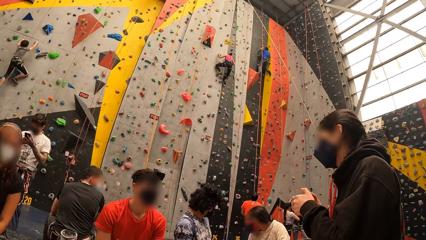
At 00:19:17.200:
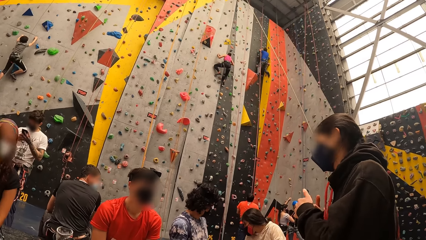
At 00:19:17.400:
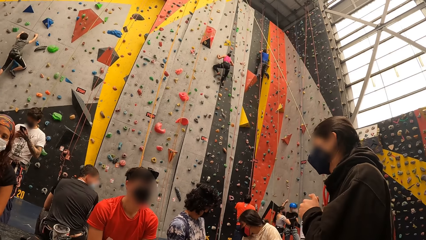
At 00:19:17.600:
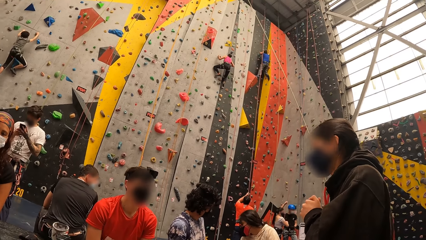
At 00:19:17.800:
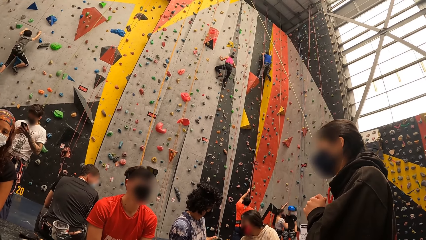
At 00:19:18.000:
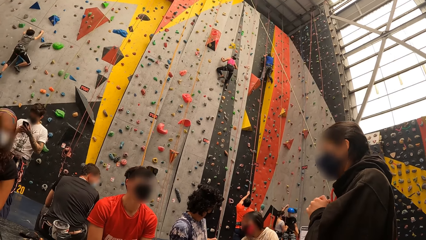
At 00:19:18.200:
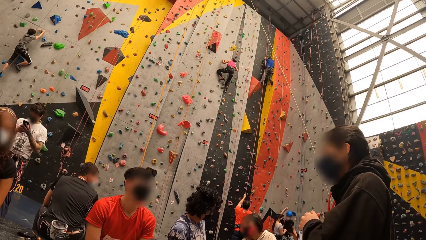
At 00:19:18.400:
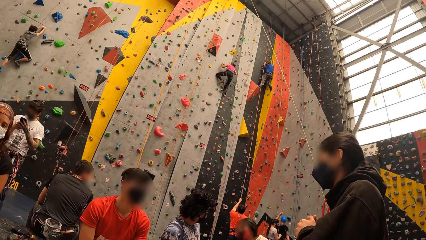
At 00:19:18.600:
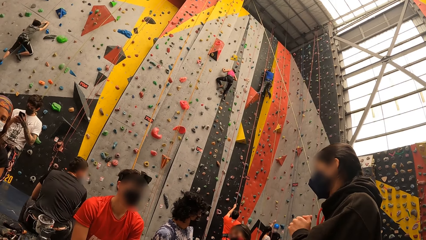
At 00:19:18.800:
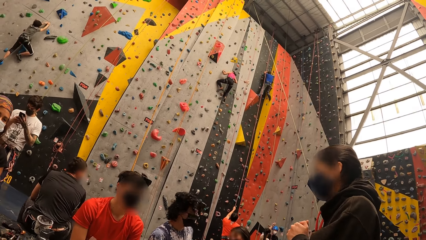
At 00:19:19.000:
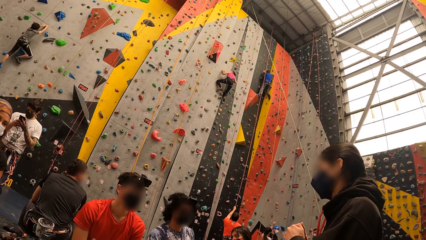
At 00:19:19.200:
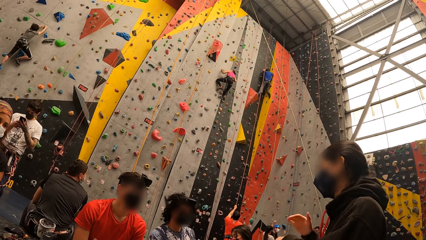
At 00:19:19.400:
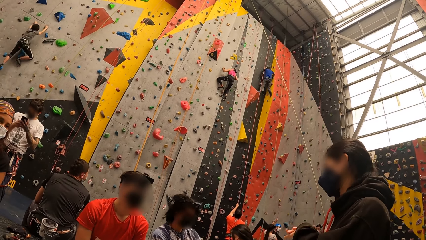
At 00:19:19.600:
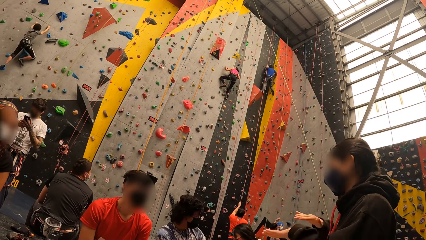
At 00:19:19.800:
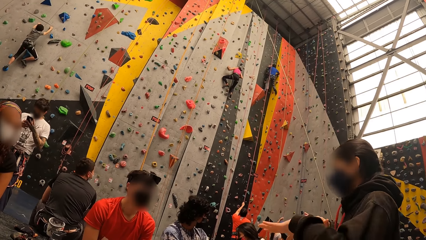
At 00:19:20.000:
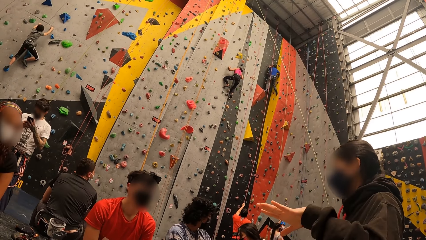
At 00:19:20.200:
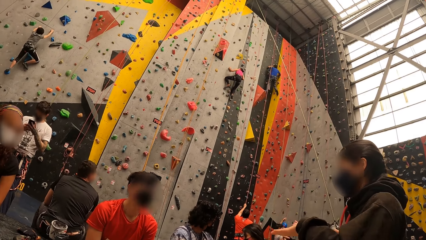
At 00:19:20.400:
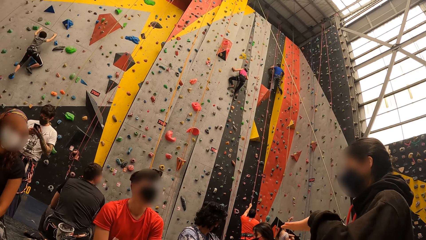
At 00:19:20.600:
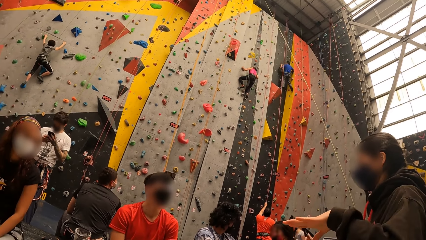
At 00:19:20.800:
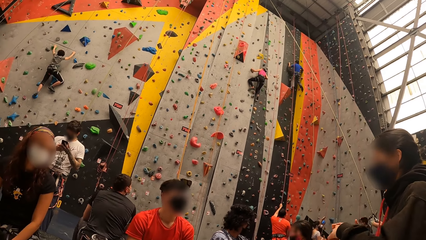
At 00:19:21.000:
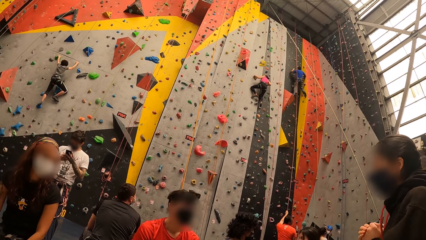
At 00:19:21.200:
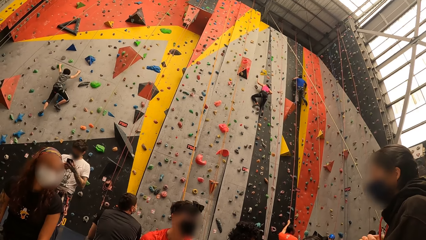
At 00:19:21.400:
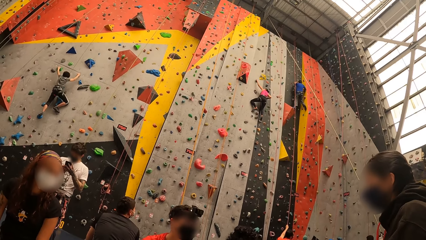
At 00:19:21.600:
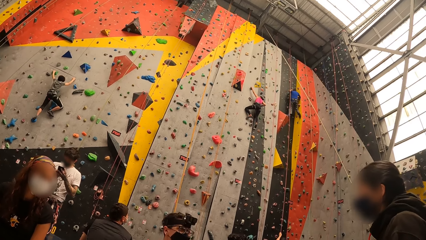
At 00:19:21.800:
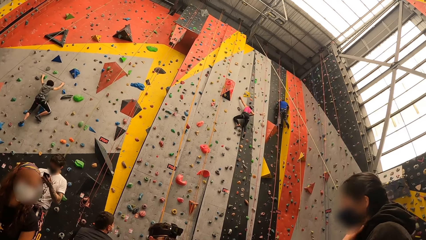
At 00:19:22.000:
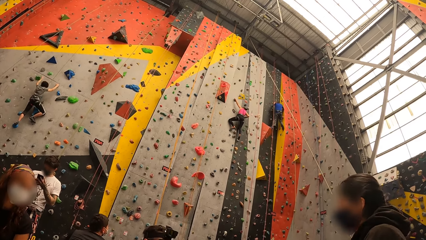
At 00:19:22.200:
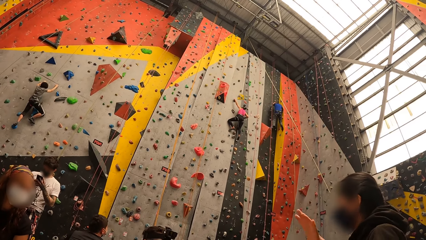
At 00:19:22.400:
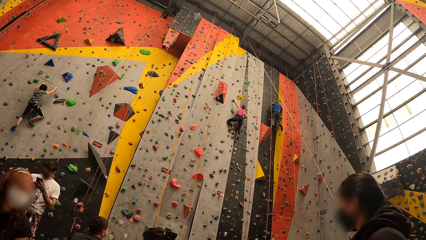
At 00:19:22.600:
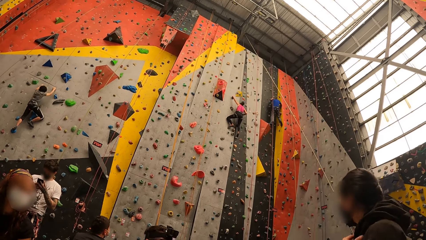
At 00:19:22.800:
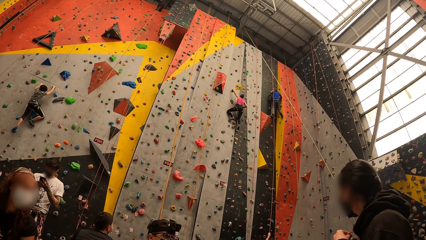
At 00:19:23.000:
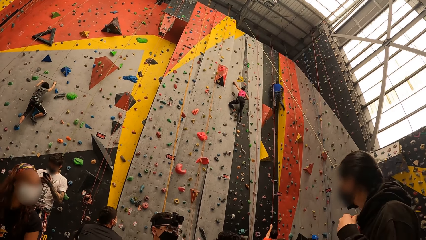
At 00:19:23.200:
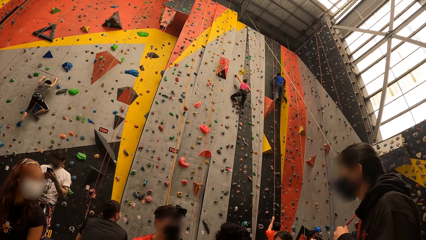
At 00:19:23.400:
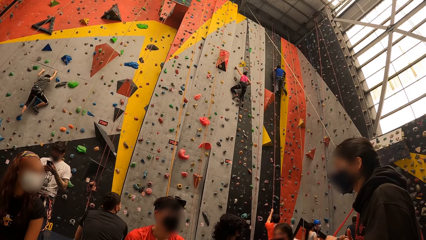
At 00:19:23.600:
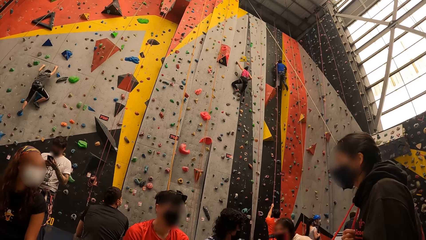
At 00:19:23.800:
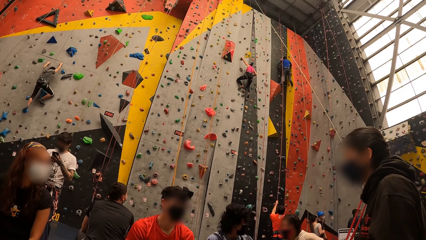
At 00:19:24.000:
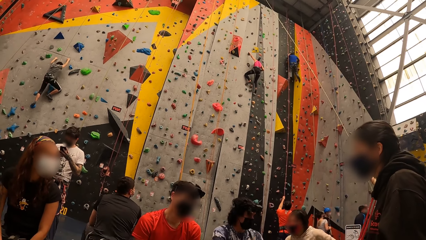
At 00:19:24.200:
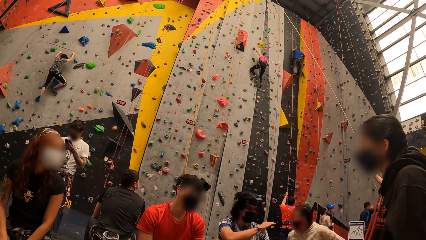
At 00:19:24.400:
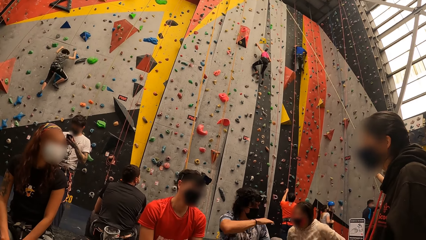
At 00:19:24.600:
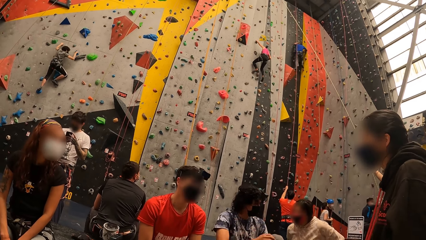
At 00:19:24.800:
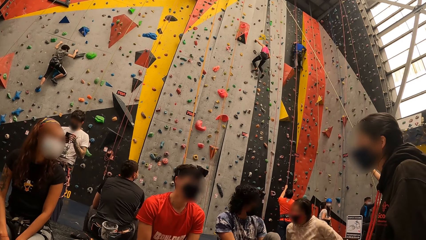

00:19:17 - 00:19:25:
A woman uses a gesture.

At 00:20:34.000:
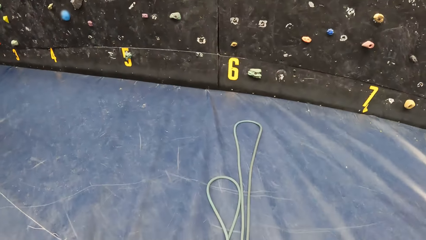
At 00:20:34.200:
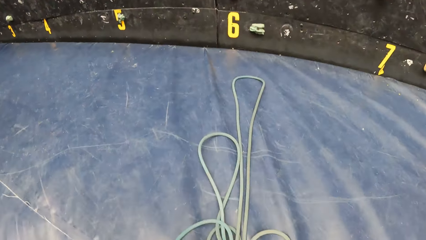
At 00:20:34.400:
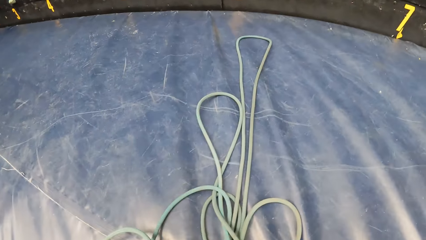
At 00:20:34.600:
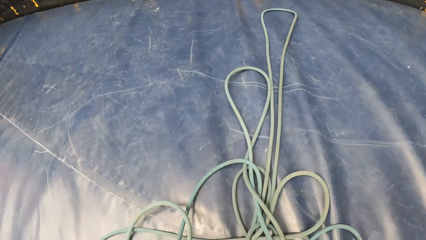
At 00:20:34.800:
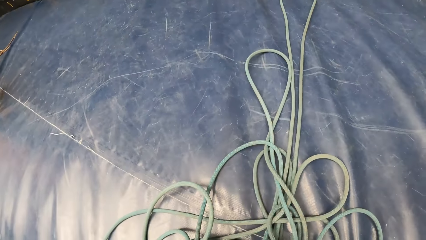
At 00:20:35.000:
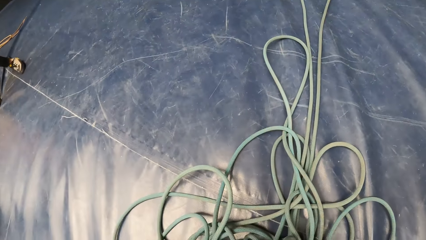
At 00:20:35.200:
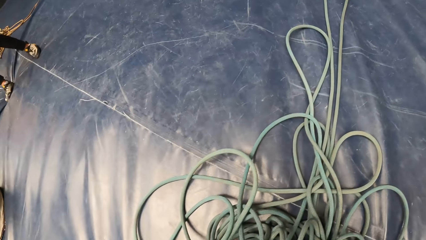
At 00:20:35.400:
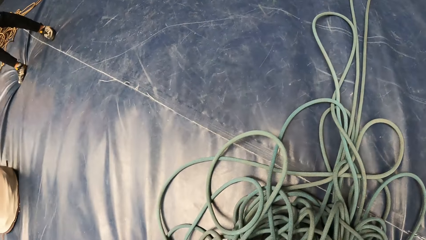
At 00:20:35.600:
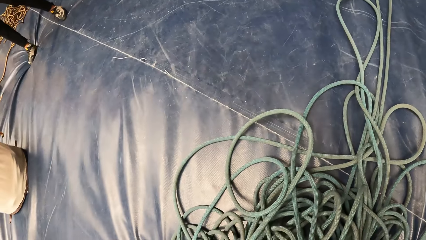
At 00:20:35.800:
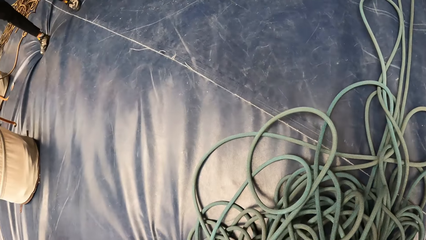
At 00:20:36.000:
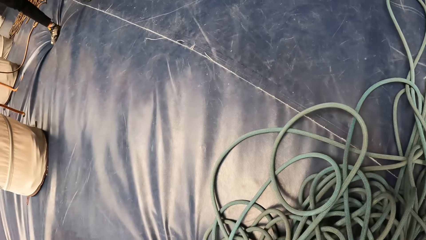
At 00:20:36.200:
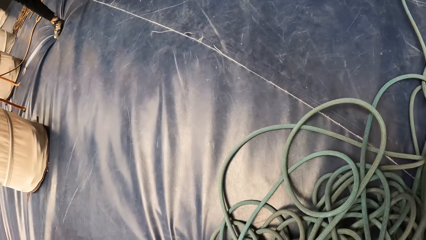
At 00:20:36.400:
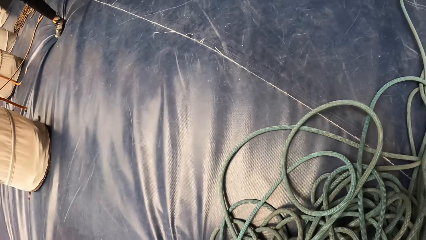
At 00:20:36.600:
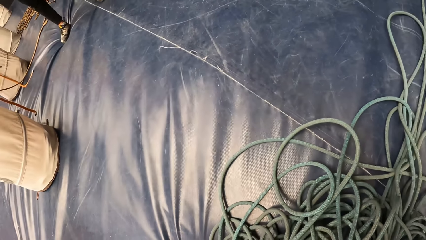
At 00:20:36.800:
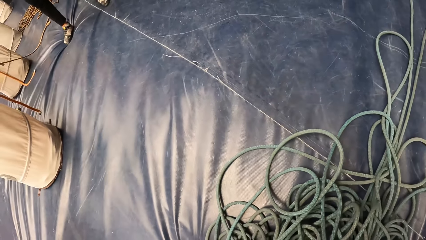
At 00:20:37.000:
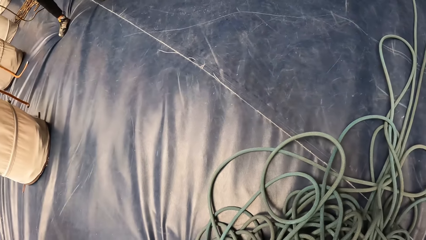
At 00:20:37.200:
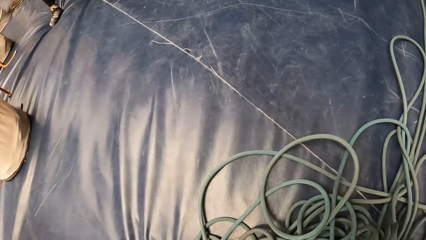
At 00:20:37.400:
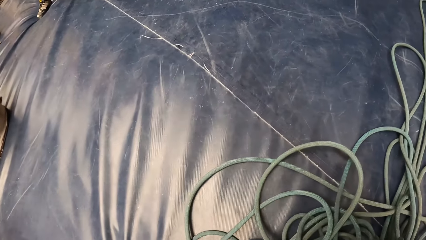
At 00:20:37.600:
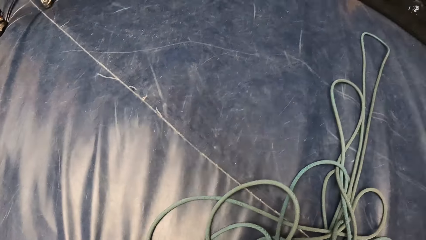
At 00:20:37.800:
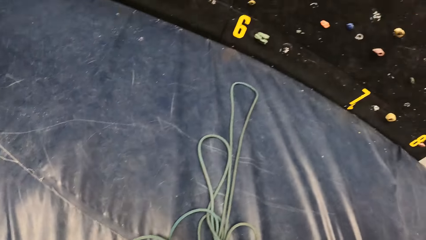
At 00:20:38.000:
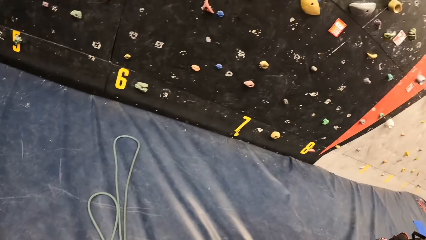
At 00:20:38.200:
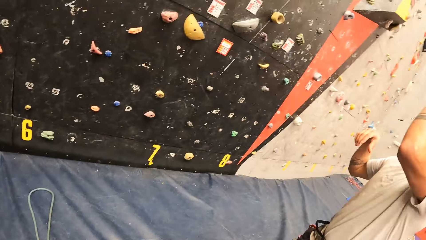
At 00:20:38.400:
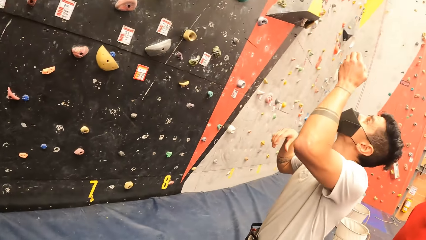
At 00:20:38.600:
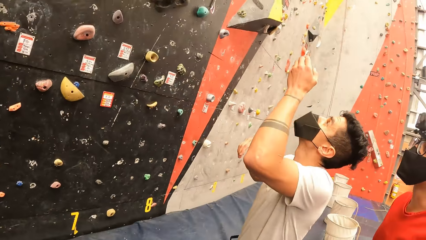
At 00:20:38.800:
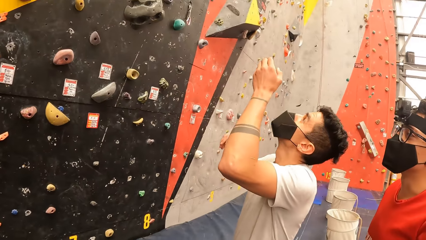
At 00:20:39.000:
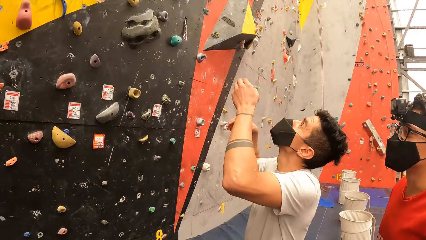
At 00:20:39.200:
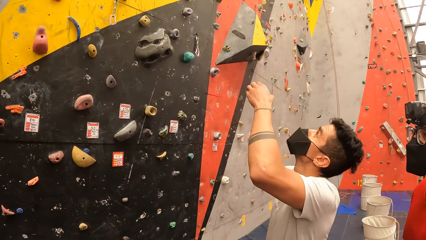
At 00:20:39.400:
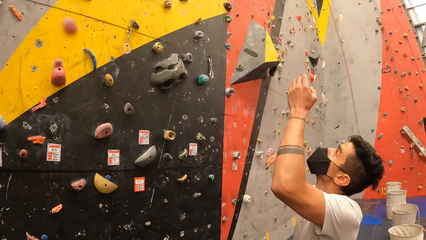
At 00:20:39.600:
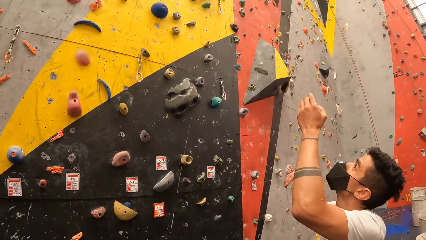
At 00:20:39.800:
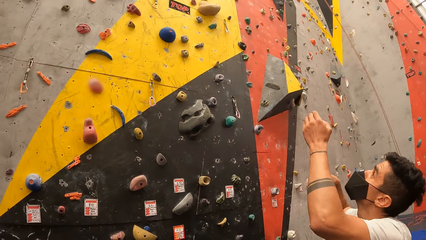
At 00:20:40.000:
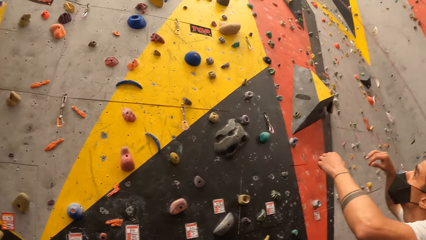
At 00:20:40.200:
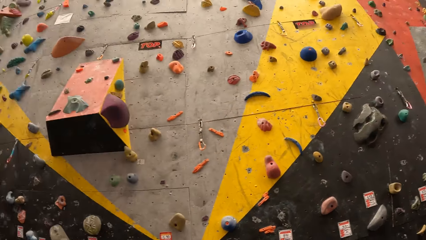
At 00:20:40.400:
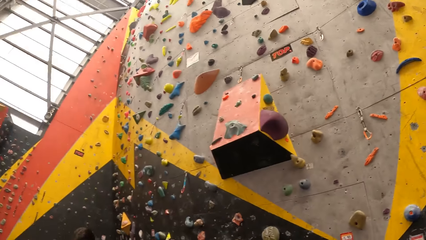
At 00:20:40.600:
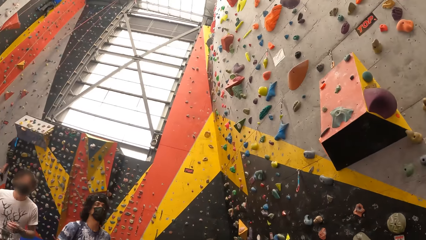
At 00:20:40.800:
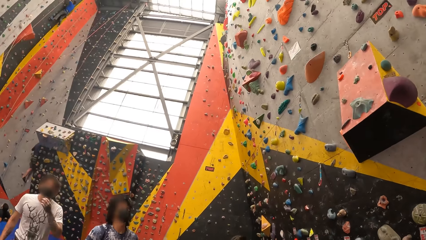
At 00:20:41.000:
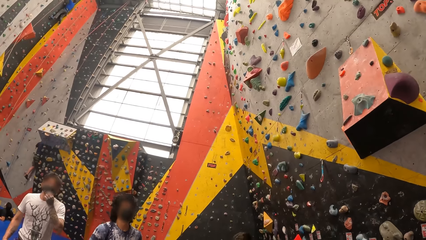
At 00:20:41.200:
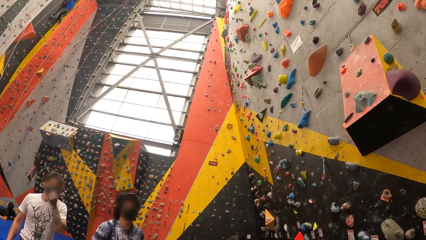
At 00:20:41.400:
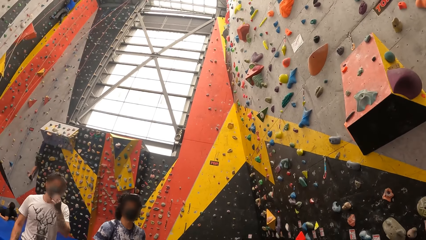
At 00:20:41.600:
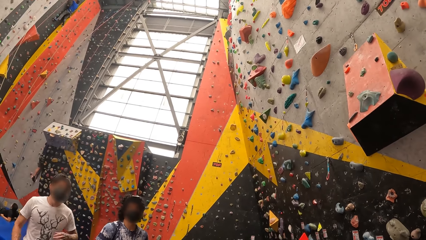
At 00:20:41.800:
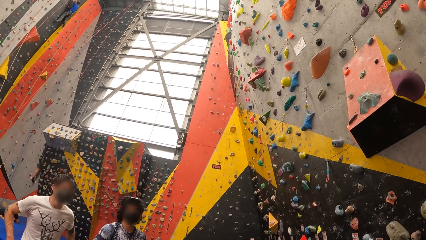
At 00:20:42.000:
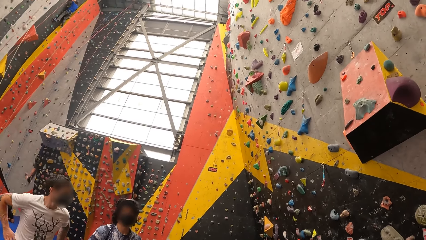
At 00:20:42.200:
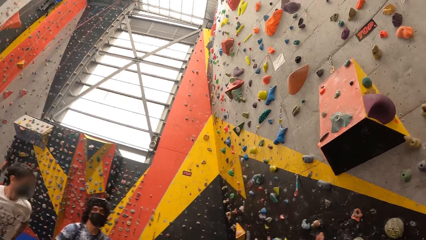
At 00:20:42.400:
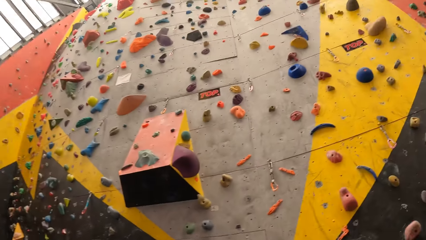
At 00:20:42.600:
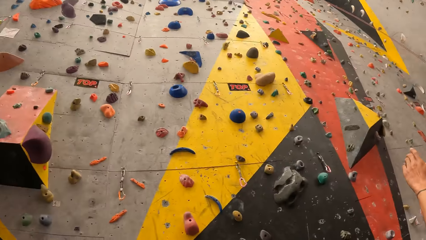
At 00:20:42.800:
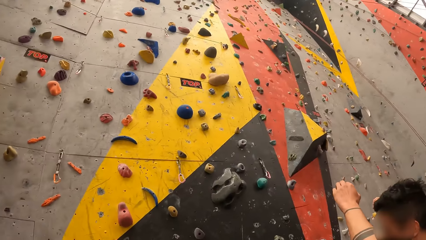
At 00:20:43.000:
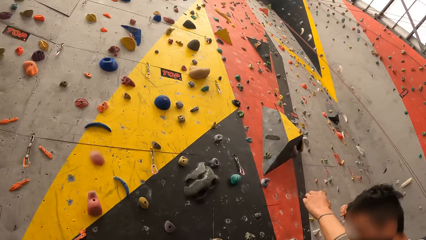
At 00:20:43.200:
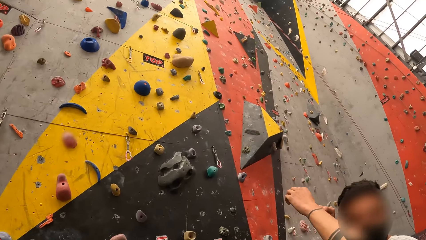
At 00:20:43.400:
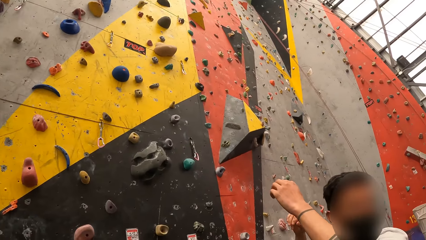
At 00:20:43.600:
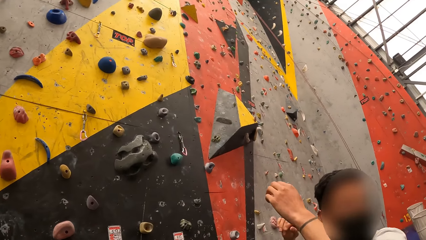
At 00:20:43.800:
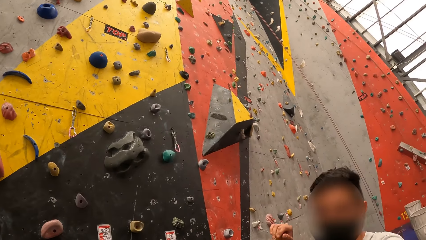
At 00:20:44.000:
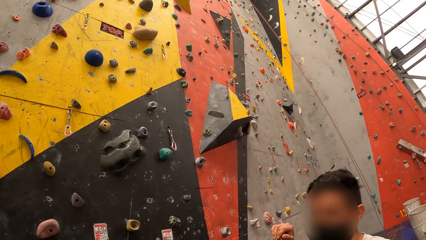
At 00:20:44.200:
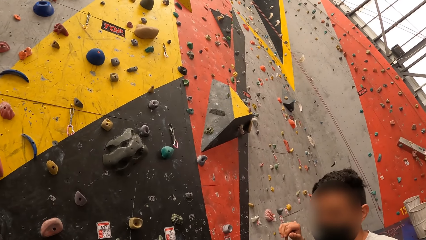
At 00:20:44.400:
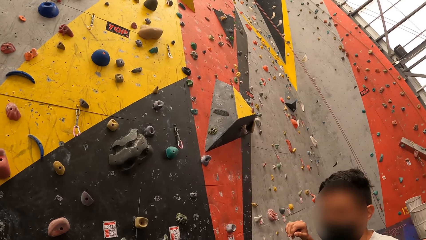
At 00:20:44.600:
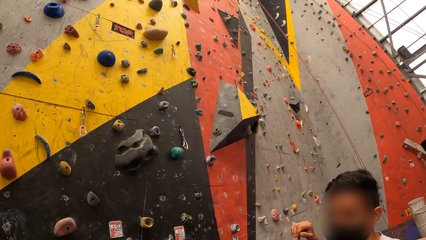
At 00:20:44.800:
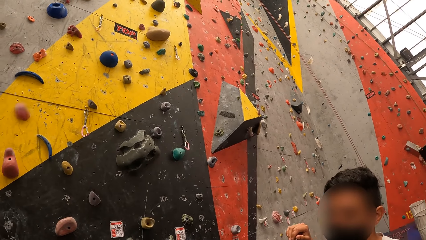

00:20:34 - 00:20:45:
The camera wearer looks at a rope. A man looks up. The camera wearer looks up.
